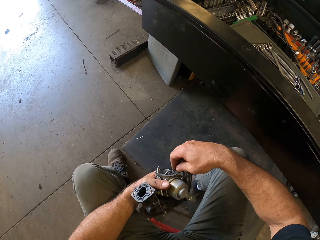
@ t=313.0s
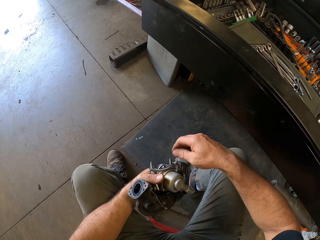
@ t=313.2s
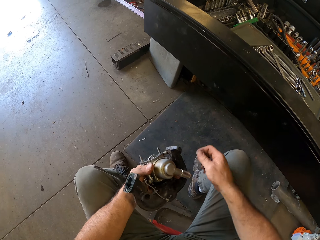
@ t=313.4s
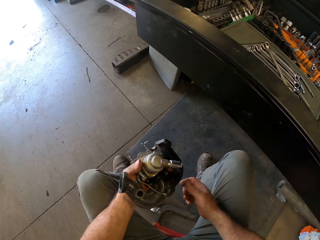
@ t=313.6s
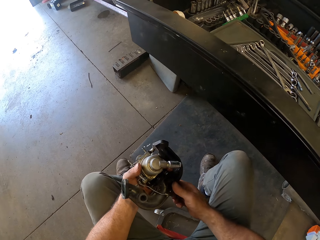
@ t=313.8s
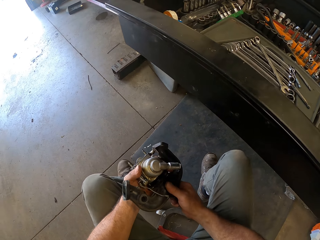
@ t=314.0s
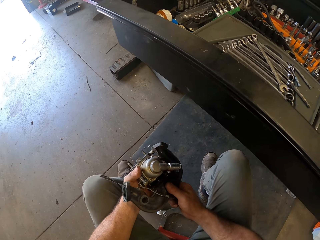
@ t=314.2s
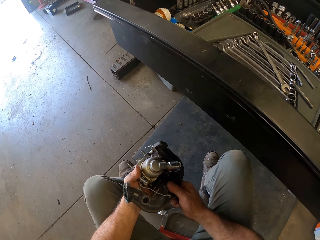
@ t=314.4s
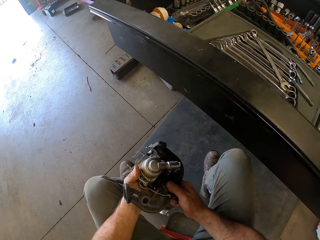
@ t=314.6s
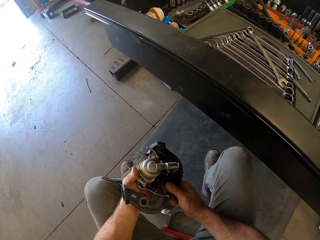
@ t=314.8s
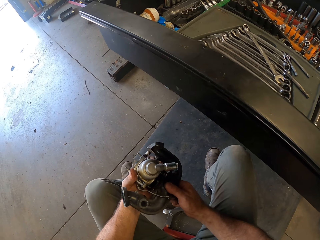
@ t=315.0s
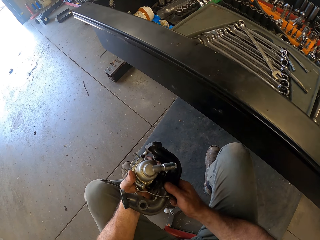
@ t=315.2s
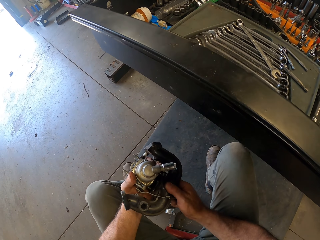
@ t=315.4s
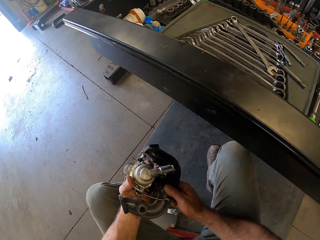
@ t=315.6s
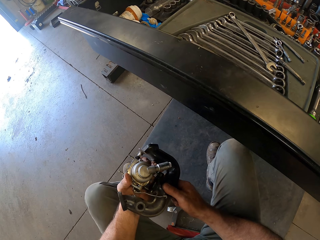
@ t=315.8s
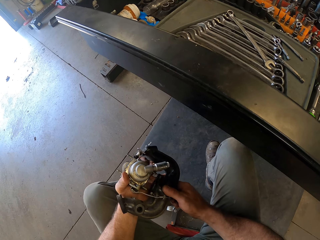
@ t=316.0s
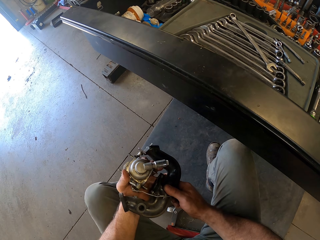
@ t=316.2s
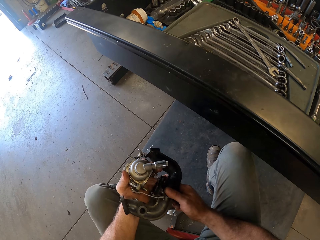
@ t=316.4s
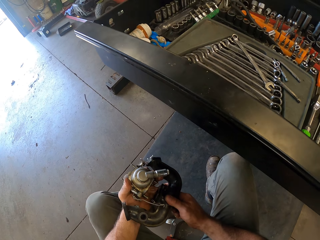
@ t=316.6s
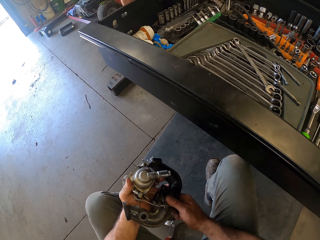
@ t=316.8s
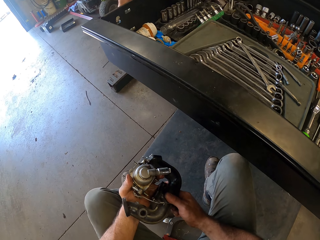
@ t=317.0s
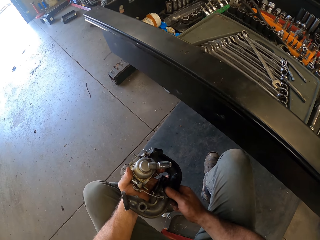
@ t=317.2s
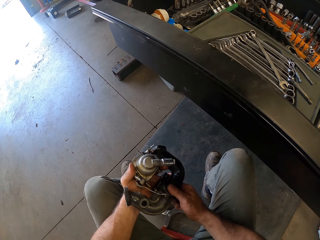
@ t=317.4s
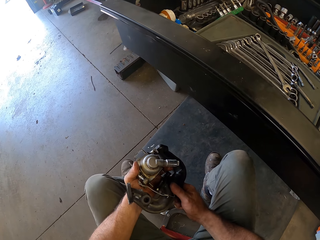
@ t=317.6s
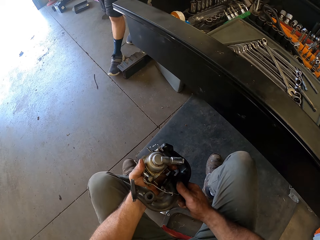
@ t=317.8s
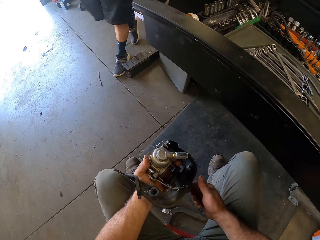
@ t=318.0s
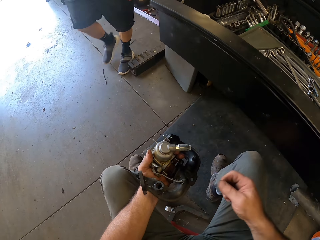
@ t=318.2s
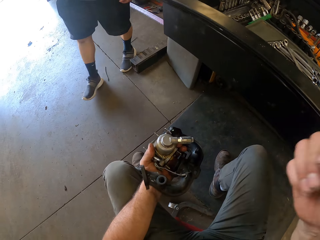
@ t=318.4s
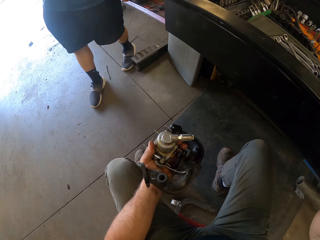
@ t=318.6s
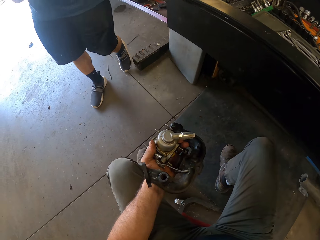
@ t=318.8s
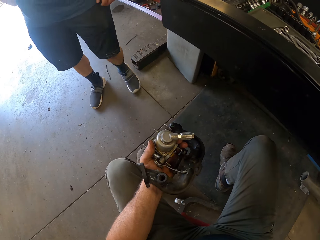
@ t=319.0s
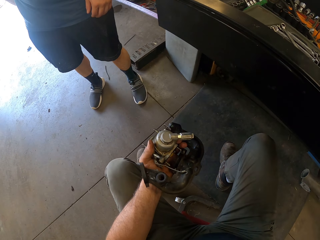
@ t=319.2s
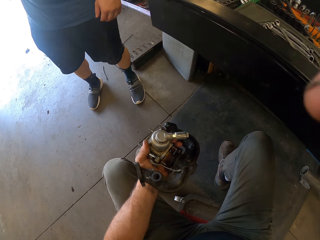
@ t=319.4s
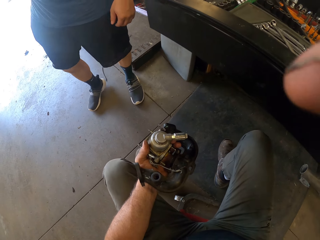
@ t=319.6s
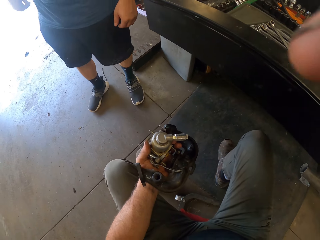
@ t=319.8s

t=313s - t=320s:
A man walks around the workshop towards the camera wearer. The camera wearer moves his hand.
